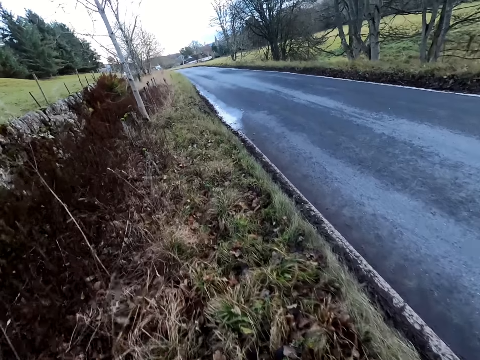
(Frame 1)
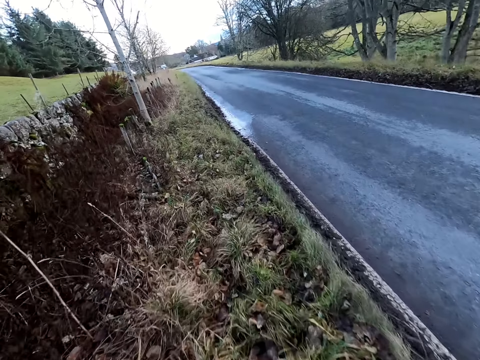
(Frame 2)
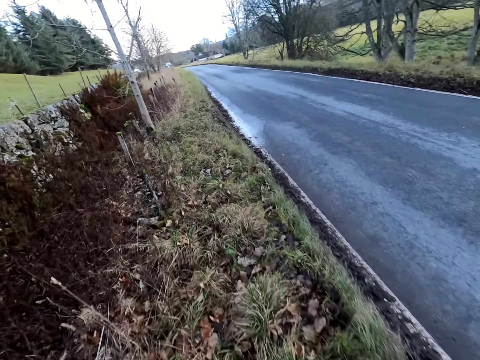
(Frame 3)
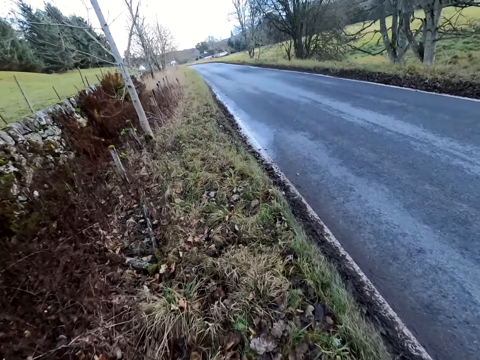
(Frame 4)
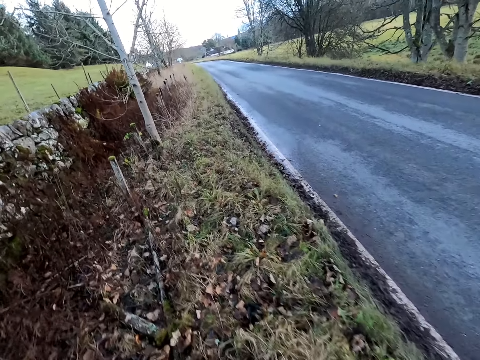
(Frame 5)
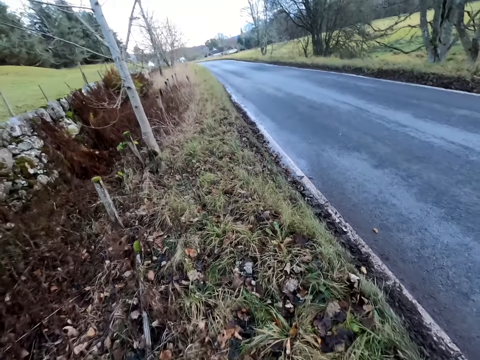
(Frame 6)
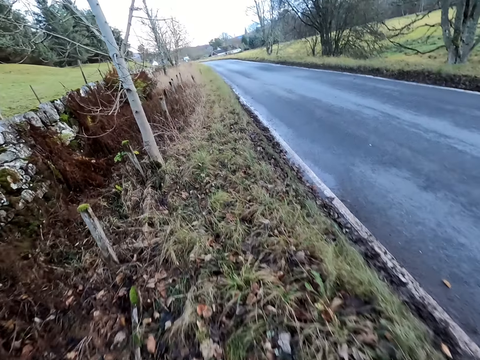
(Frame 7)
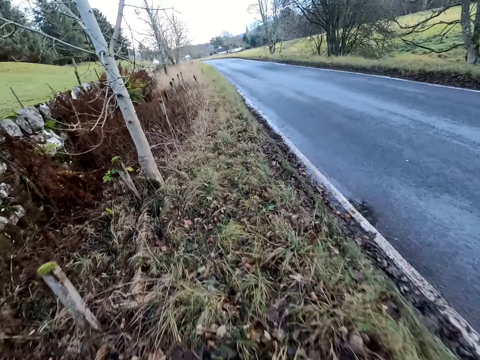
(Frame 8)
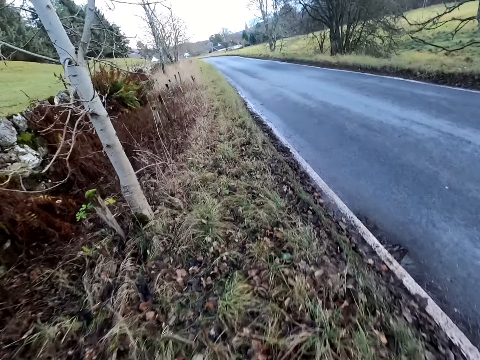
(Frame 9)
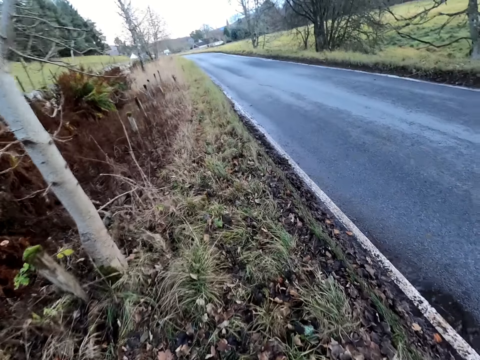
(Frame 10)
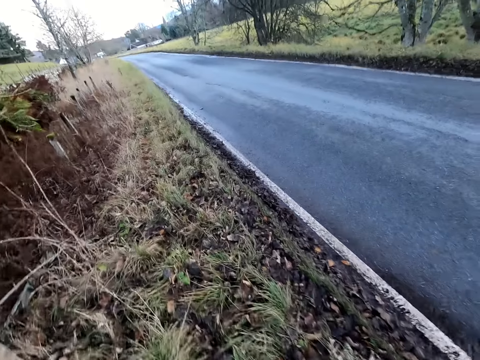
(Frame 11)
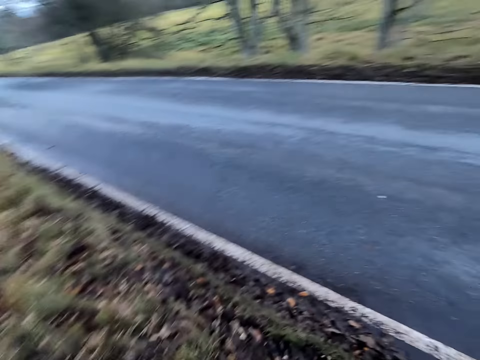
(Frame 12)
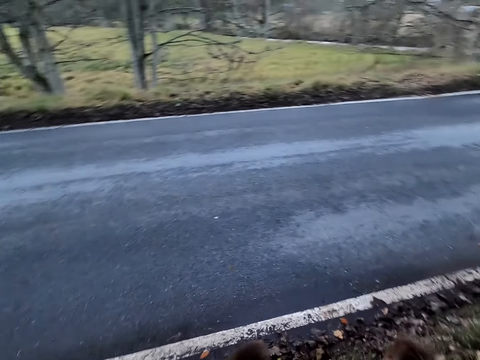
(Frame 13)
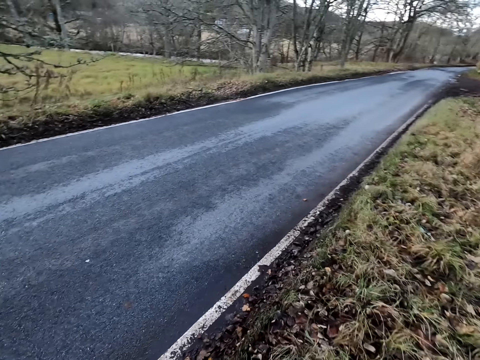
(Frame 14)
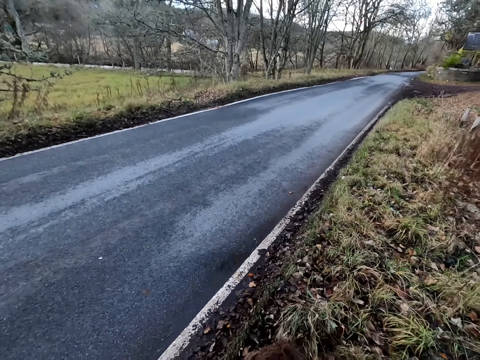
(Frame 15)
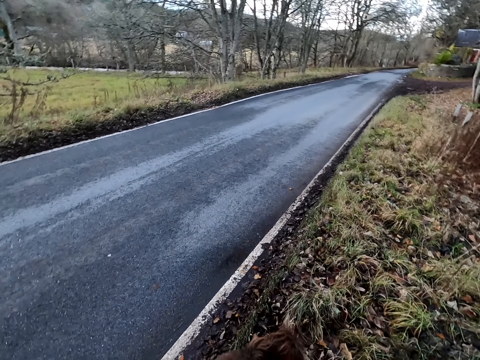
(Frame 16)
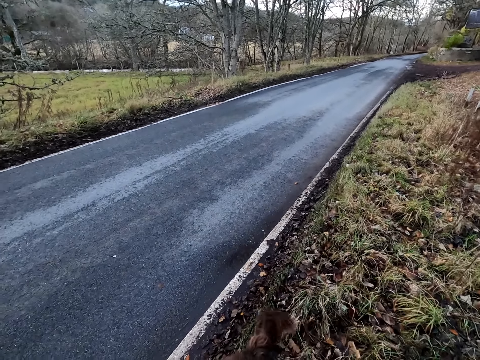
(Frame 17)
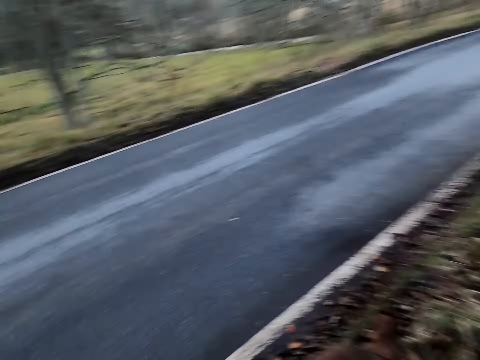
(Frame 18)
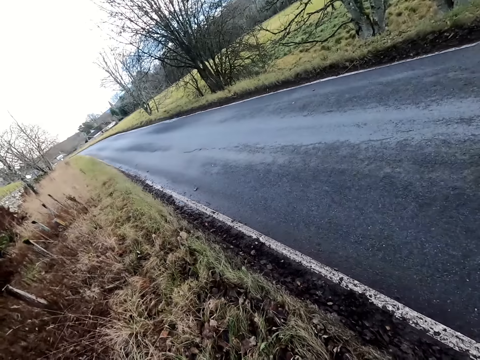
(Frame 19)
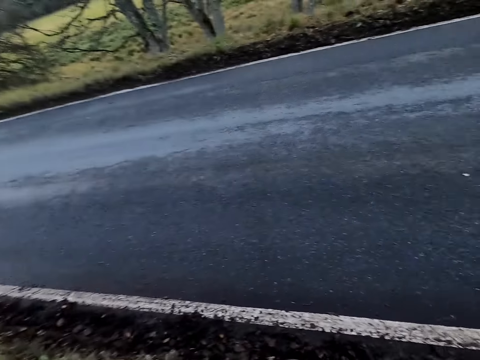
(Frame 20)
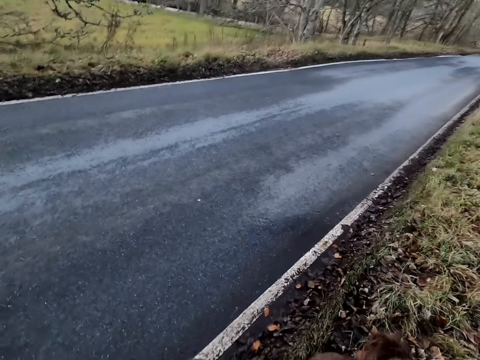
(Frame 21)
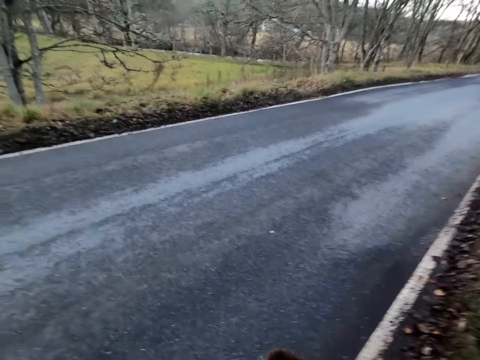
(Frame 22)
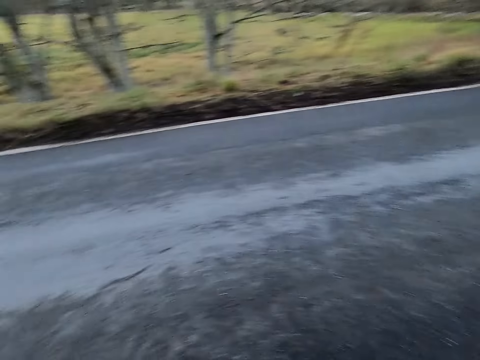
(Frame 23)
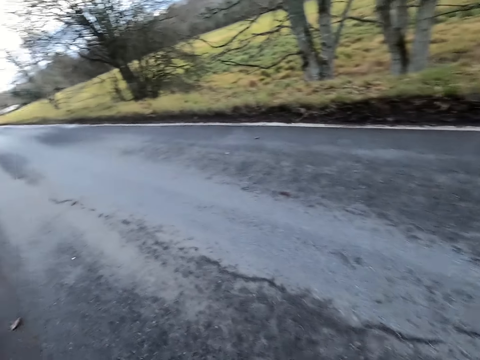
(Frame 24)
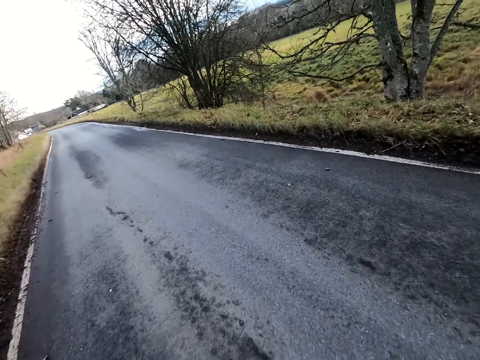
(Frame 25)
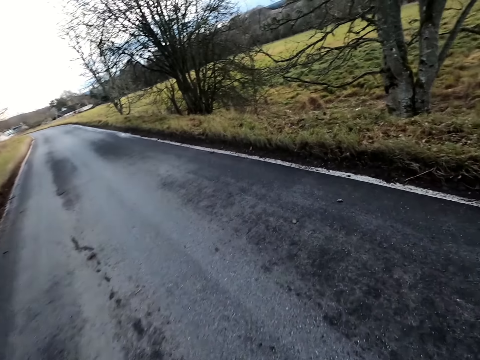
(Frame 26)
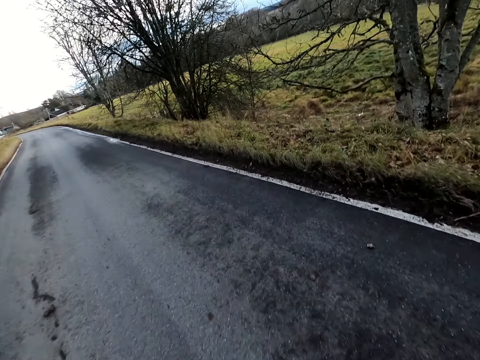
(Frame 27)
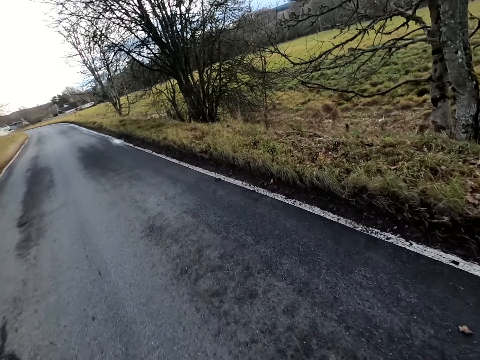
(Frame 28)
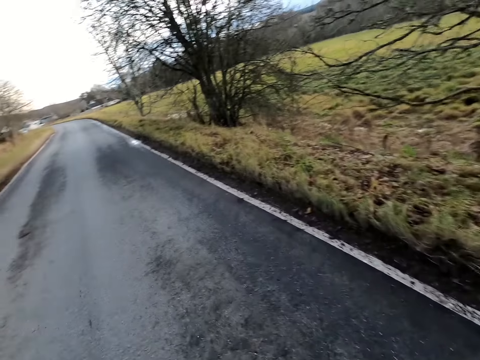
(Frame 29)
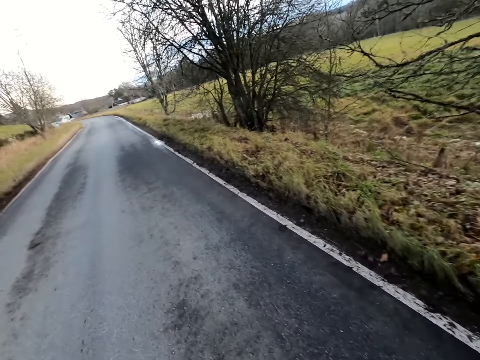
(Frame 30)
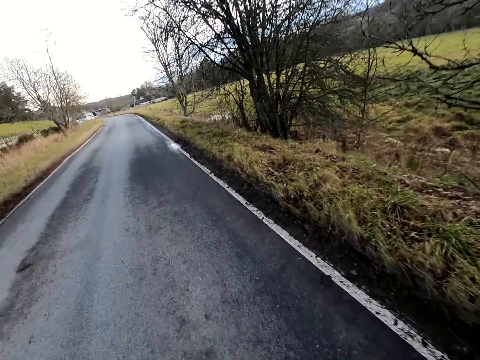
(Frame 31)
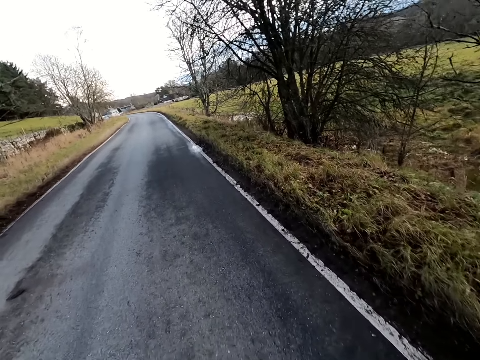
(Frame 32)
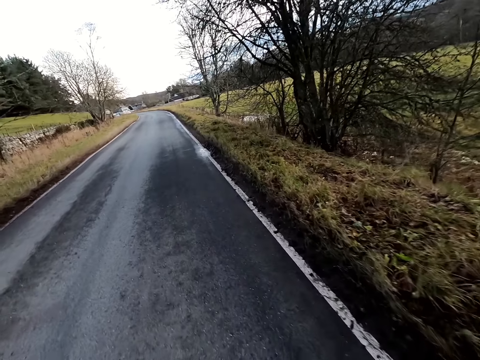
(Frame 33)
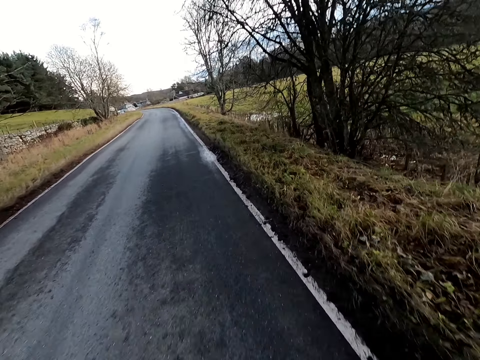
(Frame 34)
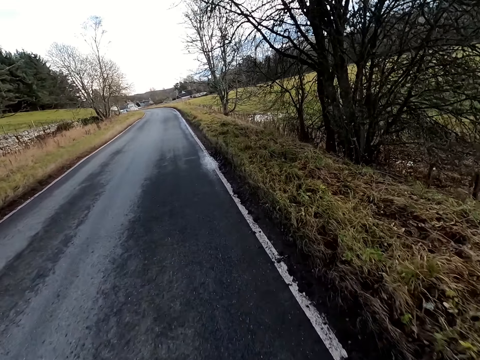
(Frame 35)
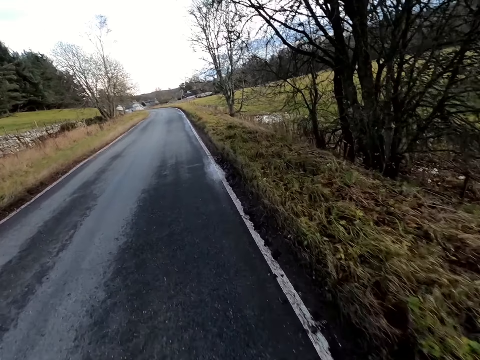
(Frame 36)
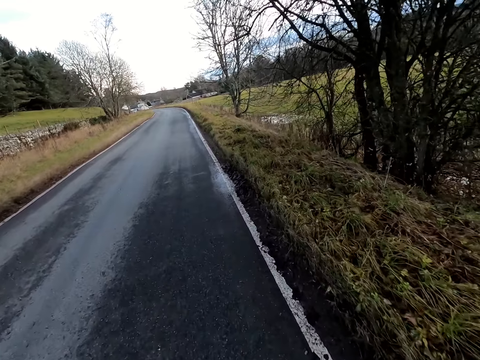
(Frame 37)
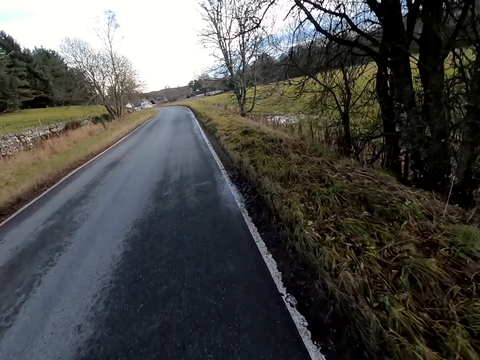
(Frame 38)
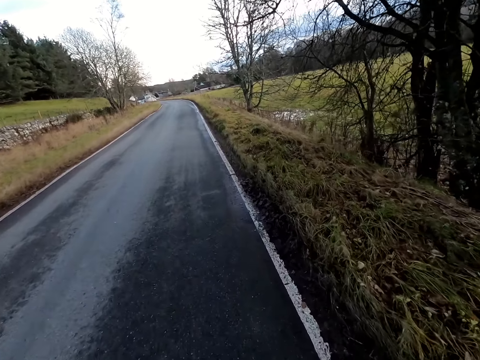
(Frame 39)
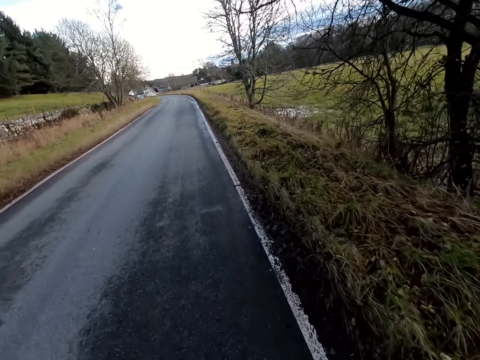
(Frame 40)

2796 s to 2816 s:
The camera wearer looks aside. They walk on the road.

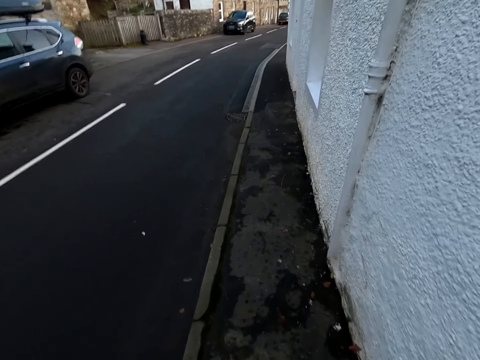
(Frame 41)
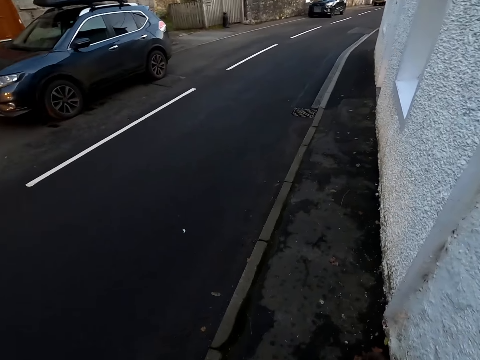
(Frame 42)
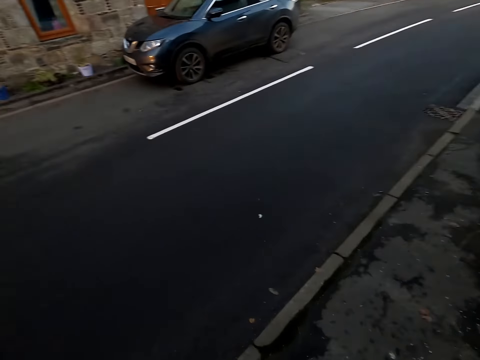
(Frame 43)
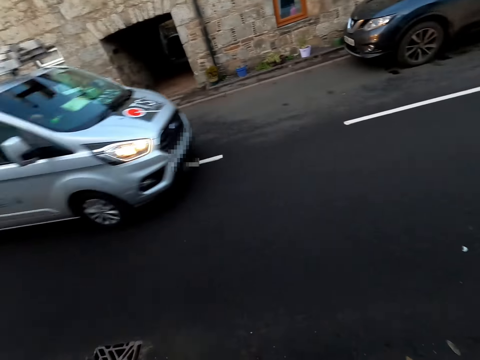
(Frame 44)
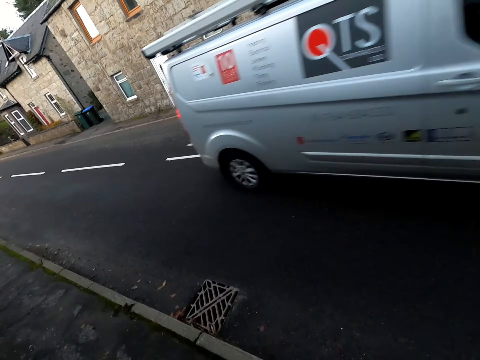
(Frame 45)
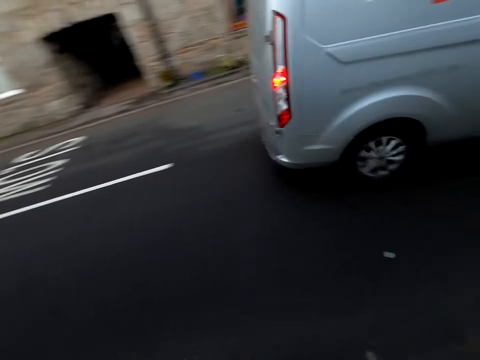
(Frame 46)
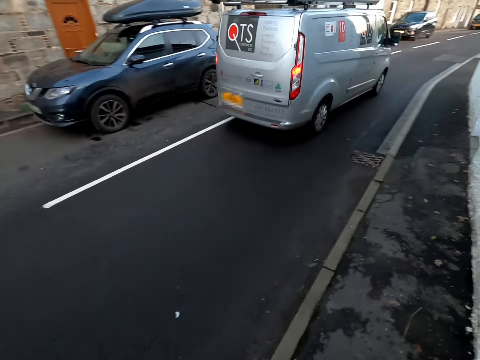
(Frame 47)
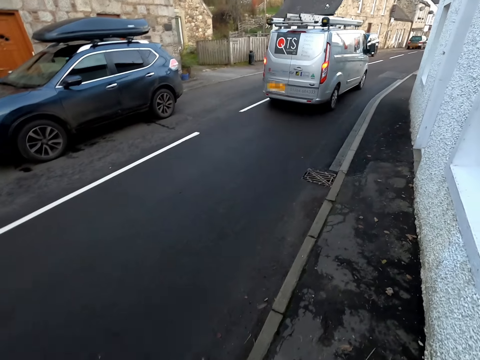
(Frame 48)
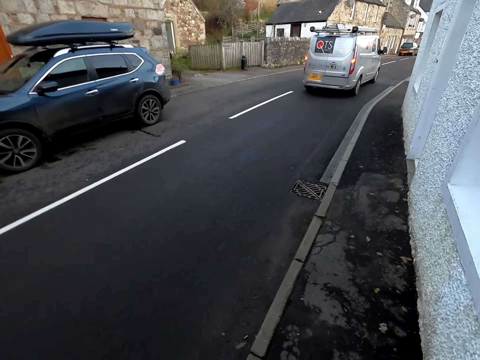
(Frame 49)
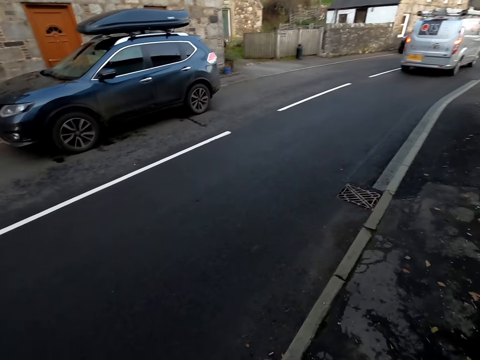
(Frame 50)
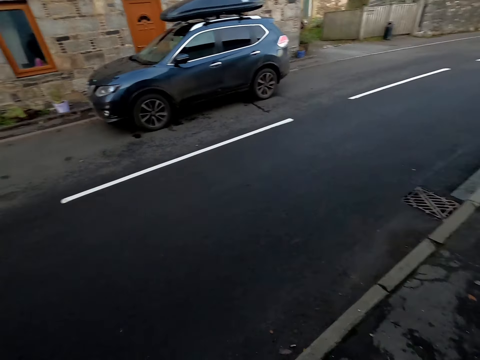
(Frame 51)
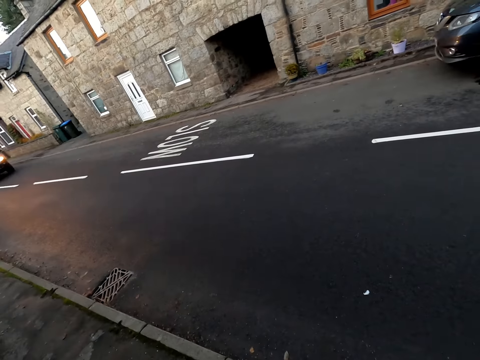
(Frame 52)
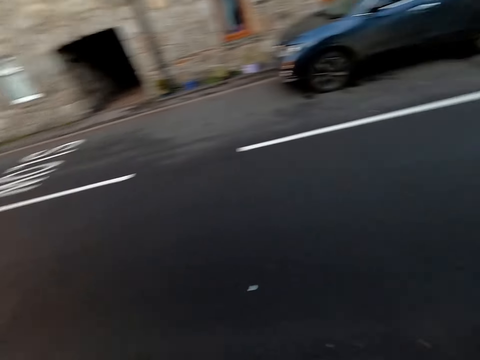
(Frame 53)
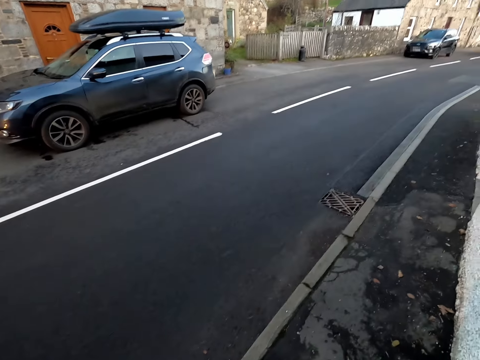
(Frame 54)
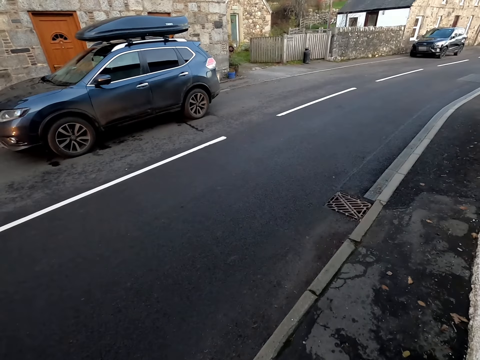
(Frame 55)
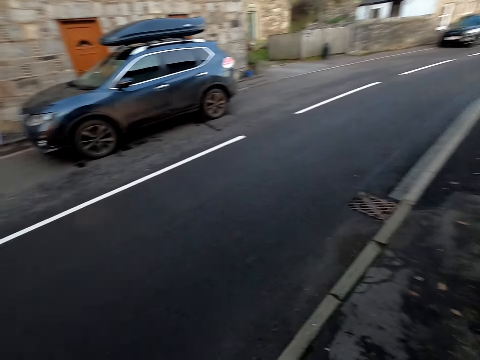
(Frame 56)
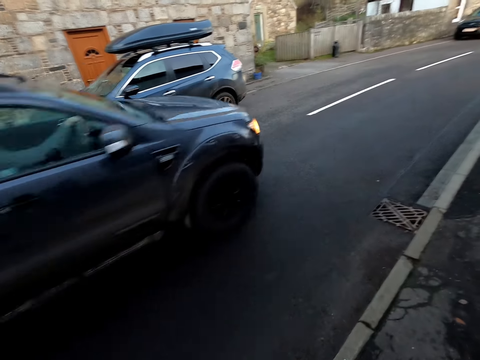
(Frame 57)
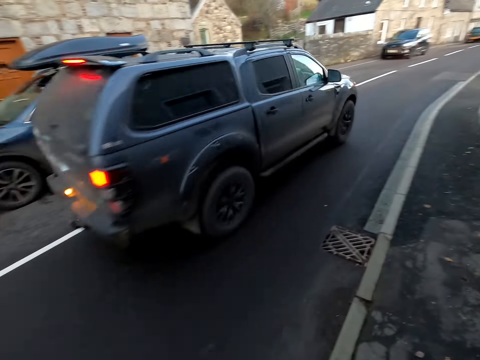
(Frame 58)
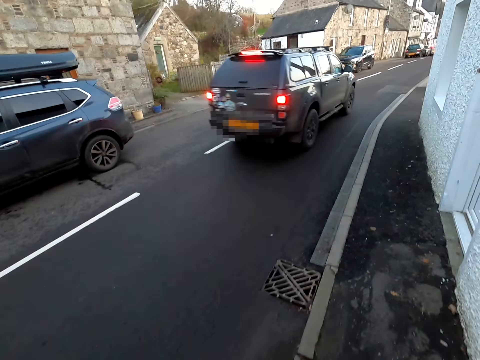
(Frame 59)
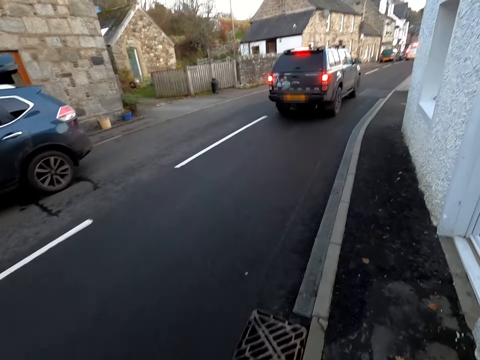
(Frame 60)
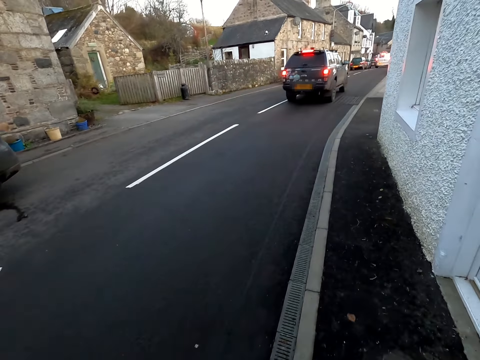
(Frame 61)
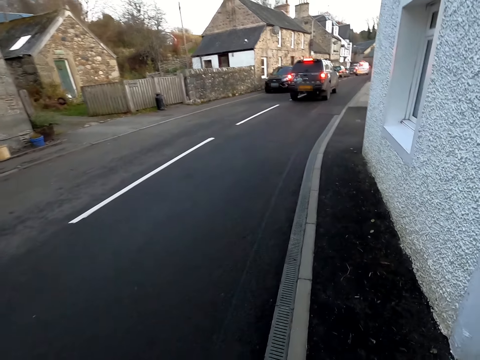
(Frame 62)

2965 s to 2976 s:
A grey van drives past the camera wearer. An ash car drives past the camera wearer.
